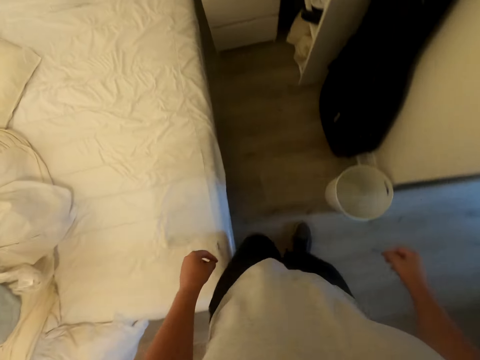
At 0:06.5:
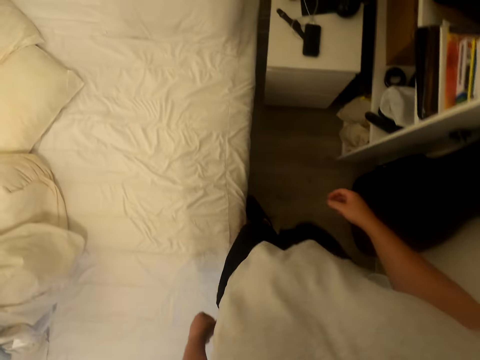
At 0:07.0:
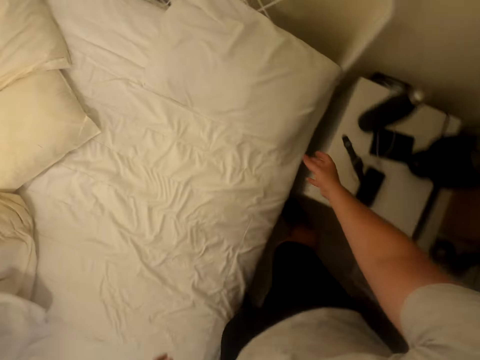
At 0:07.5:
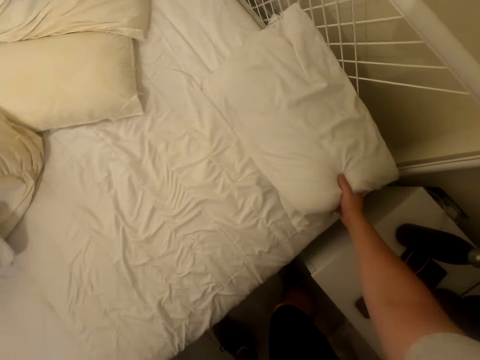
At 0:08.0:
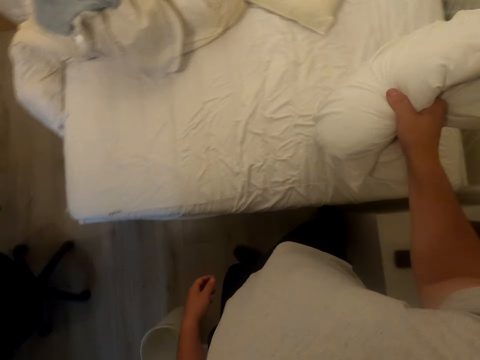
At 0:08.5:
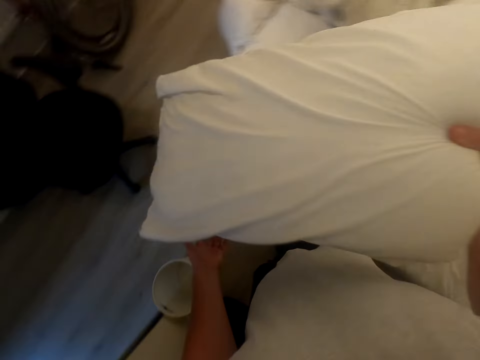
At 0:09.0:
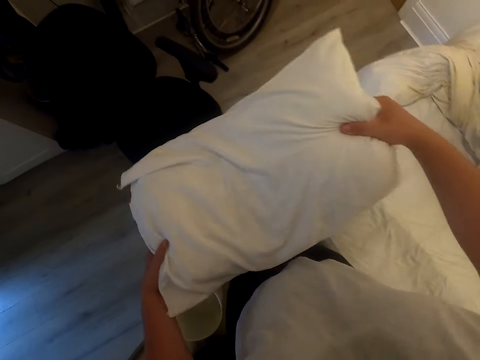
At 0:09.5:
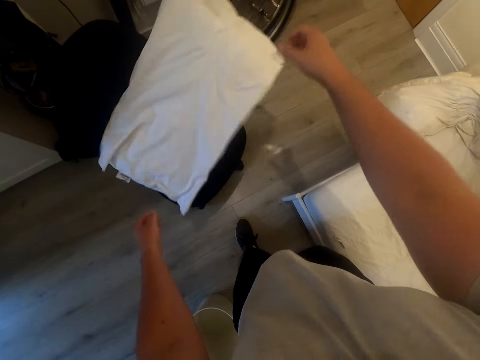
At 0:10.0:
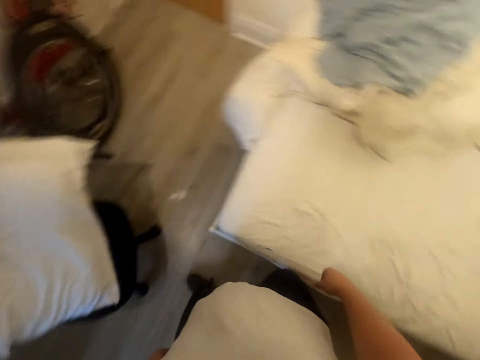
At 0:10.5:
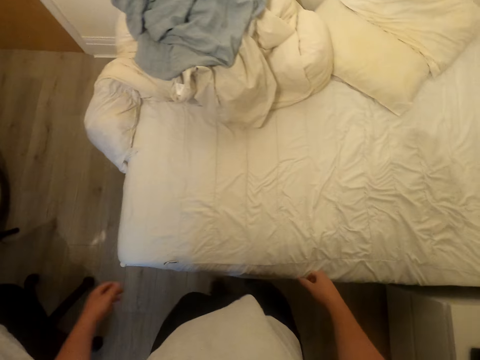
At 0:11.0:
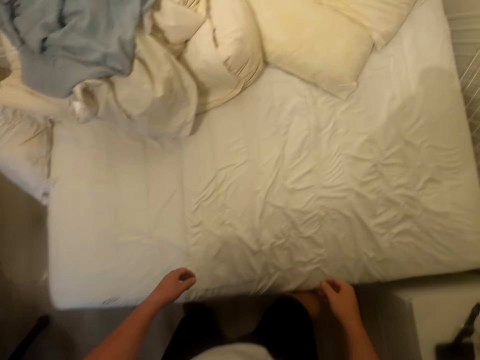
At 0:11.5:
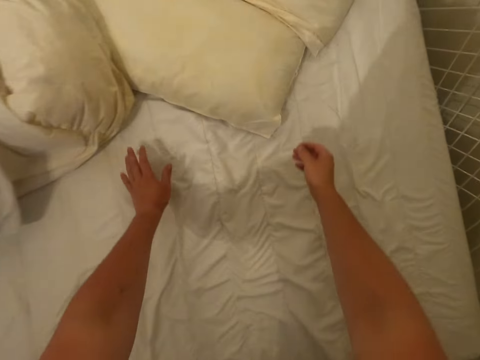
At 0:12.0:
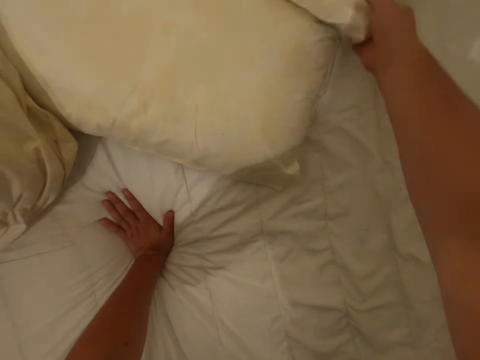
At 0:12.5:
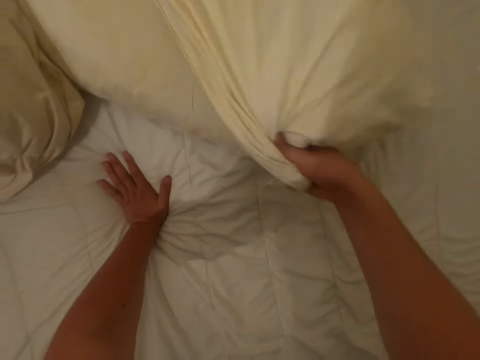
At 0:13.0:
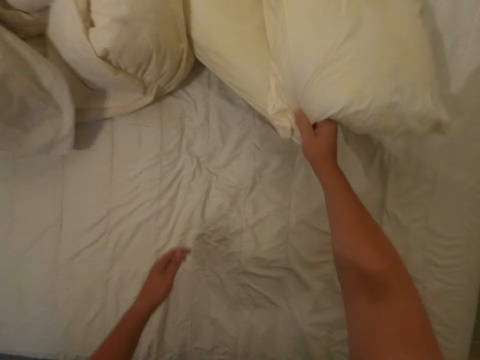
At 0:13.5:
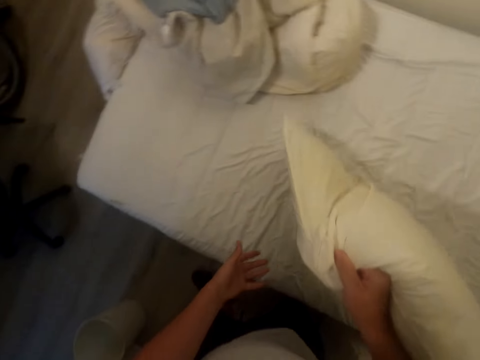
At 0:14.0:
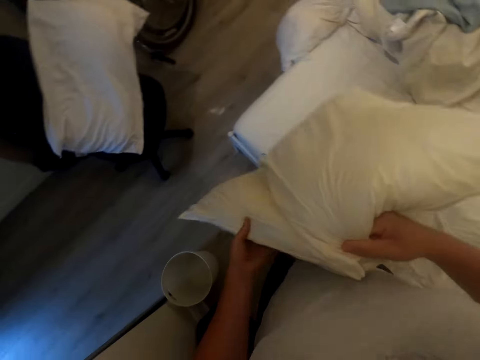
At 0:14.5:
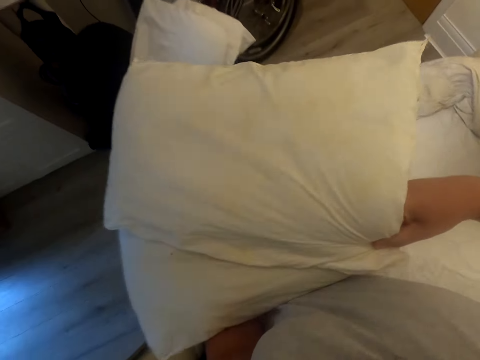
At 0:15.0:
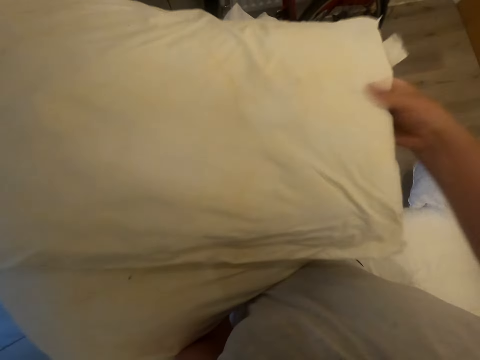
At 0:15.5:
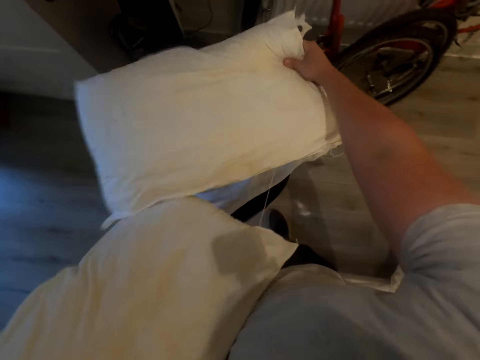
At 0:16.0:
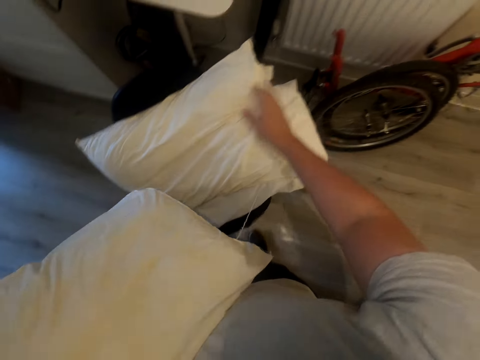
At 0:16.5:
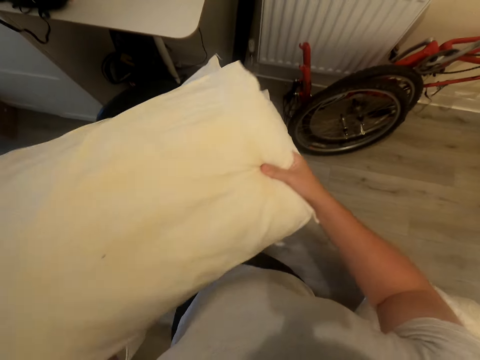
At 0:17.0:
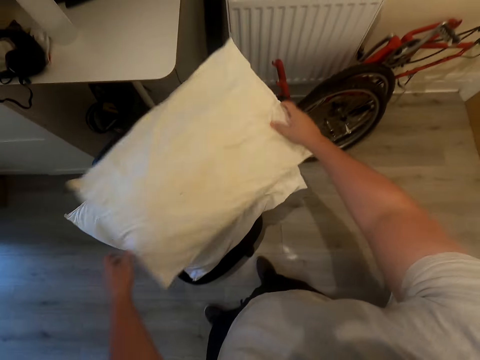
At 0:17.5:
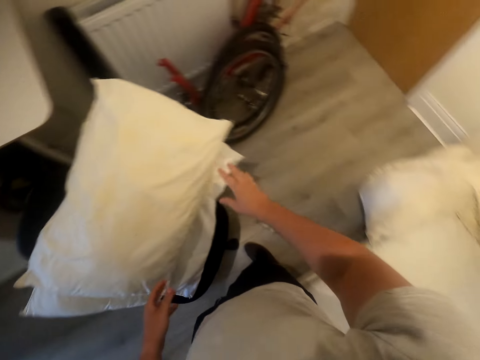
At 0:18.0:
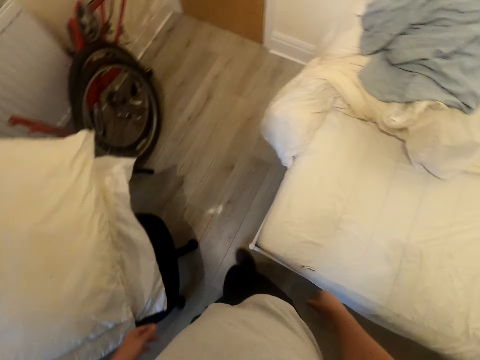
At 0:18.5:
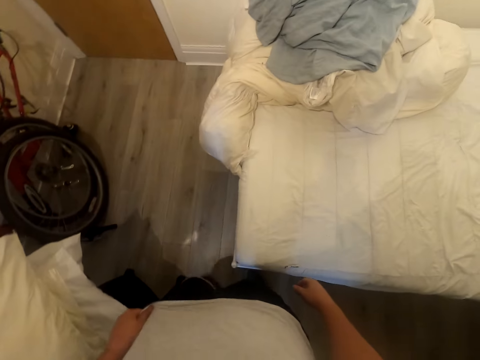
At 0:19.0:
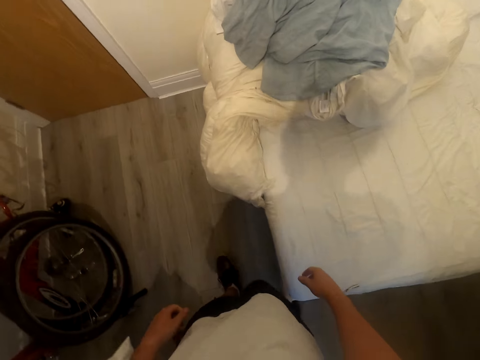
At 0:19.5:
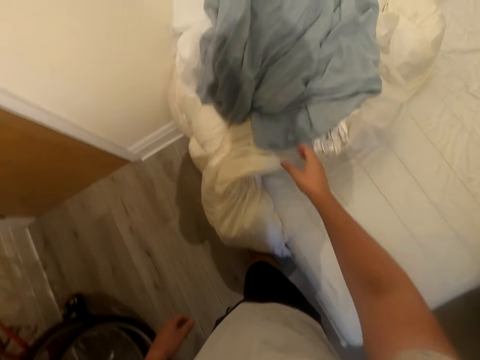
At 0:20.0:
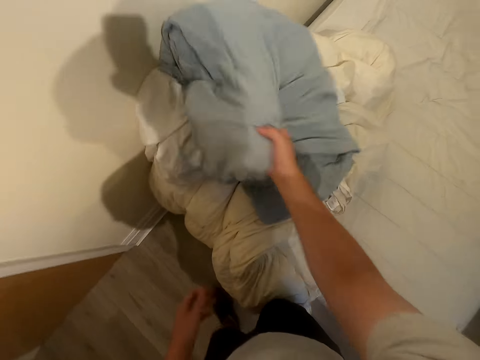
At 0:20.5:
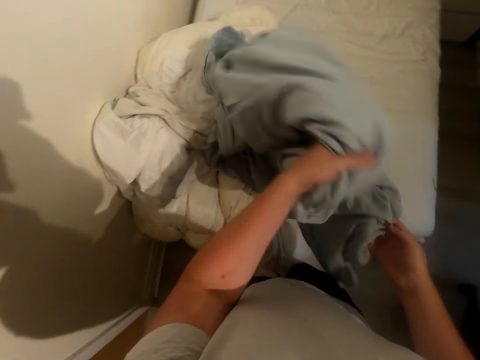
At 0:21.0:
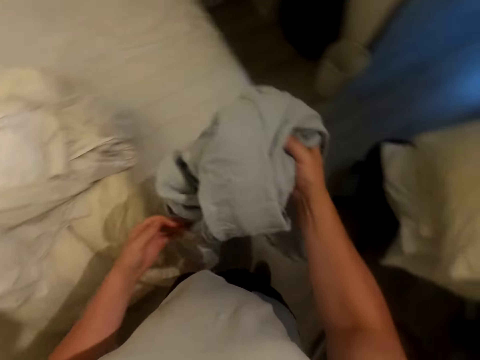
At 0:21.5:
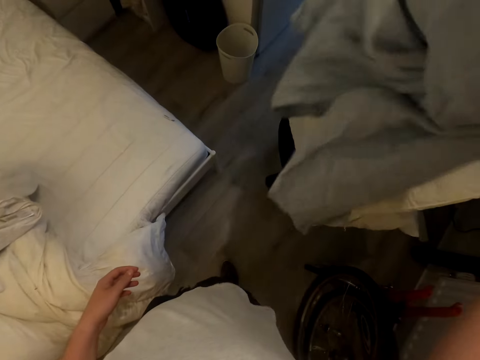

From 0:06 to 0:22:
The camera wearer walks beside the bed in the bedroom. They pick up a pillow. They turn around. They put the pillow on the chair. They turn around. They move beside the bed. They take a pillow. They put the pillow on the chair. They take another pillow. They put the pillow on the chair. They turn around. They move beside the bed in the bedroom. They pick up a duvet cover.

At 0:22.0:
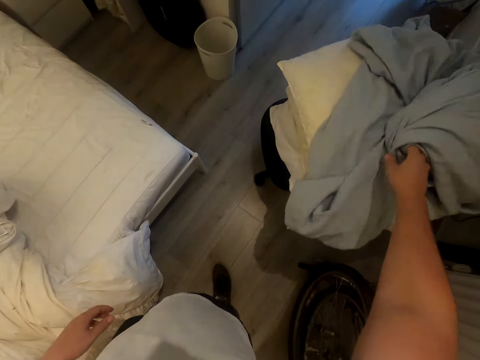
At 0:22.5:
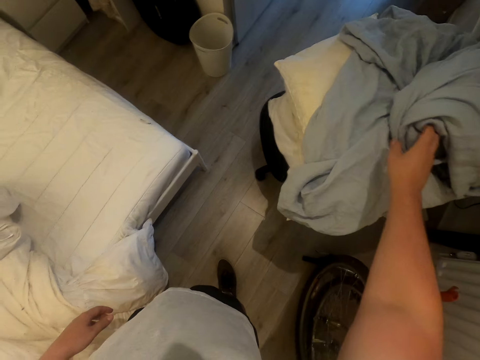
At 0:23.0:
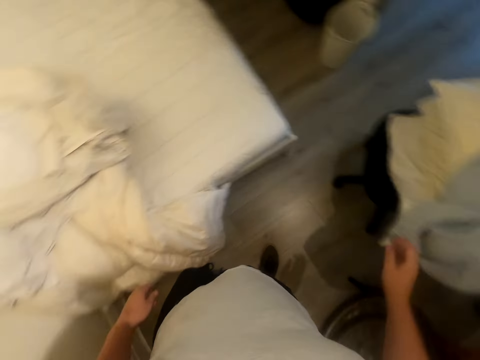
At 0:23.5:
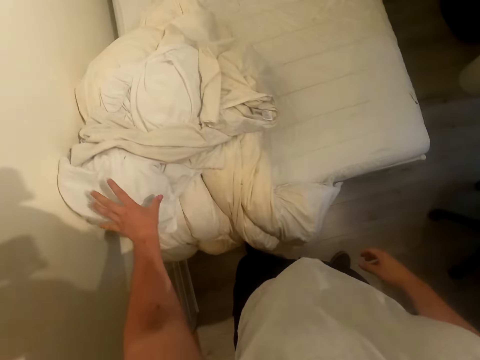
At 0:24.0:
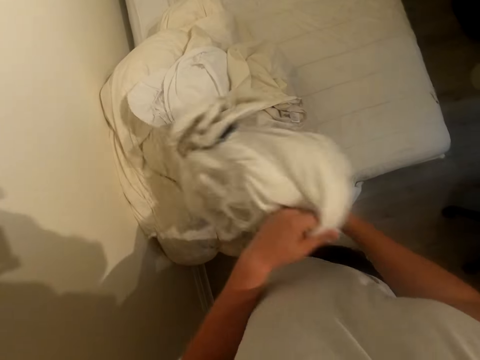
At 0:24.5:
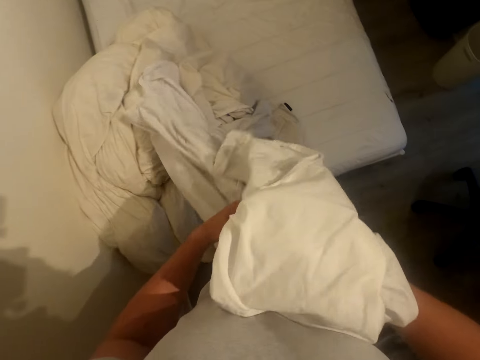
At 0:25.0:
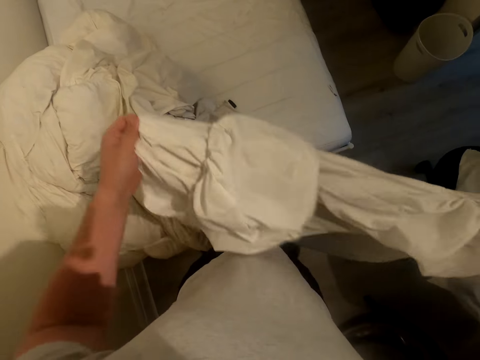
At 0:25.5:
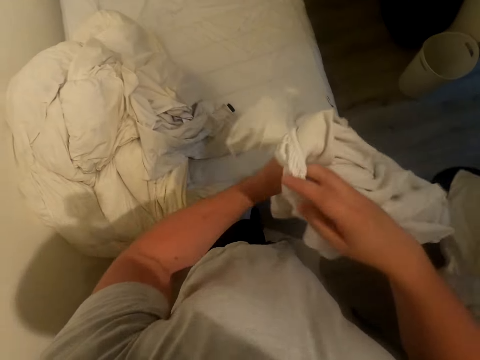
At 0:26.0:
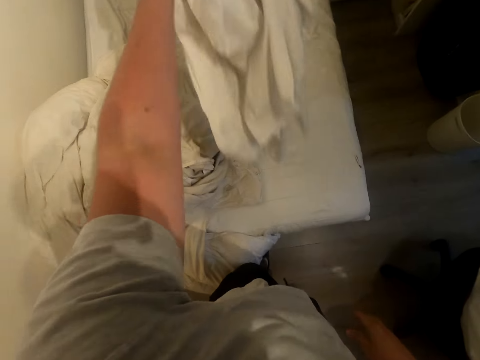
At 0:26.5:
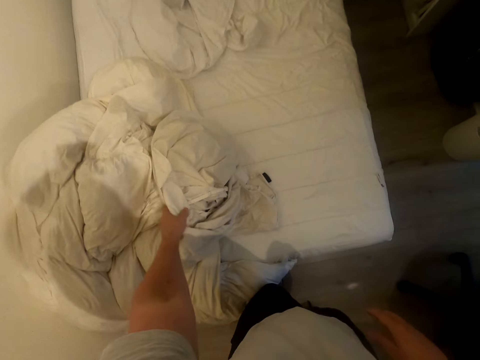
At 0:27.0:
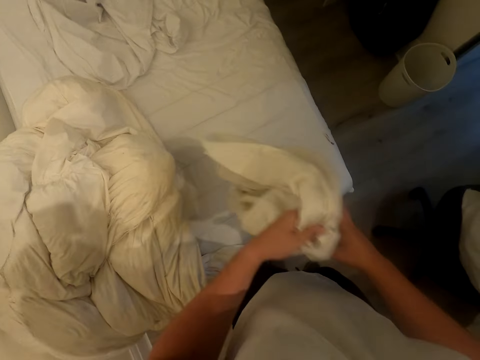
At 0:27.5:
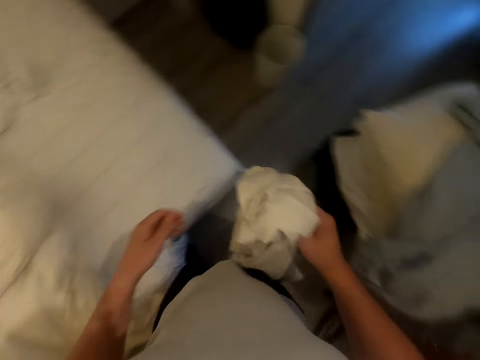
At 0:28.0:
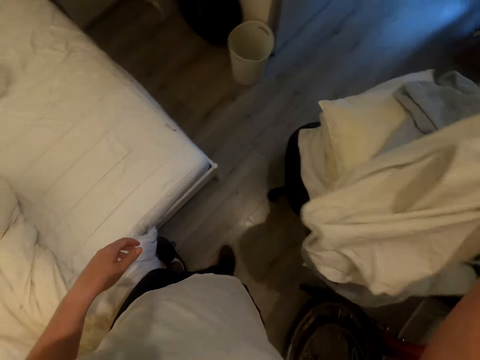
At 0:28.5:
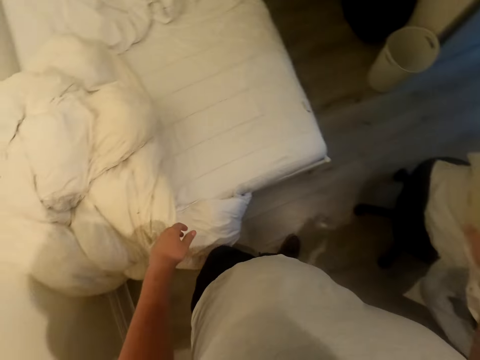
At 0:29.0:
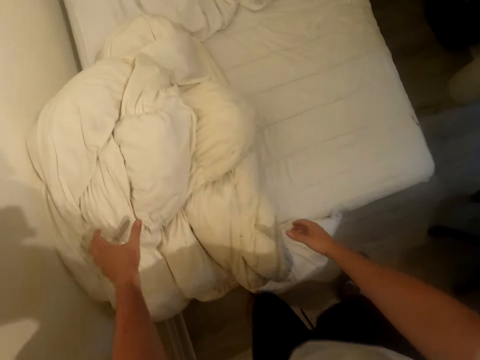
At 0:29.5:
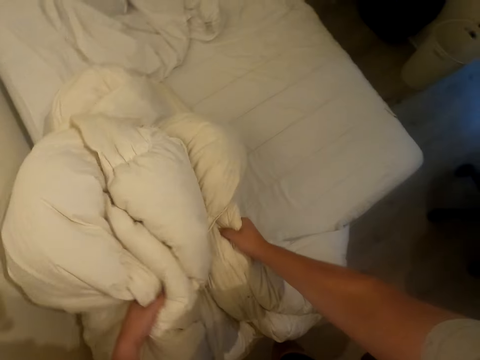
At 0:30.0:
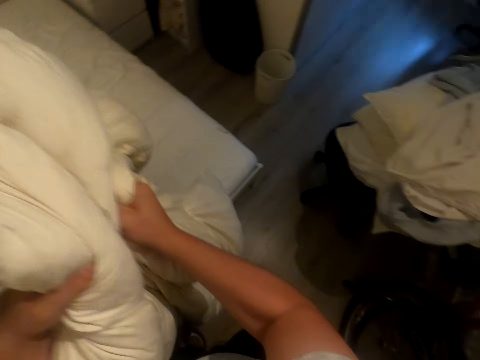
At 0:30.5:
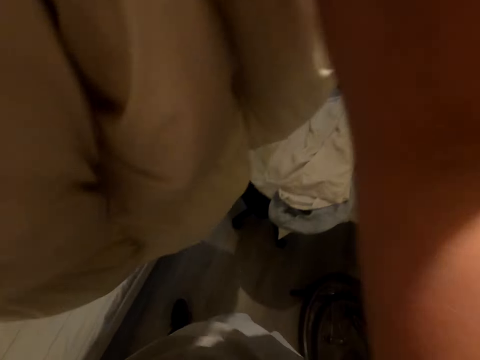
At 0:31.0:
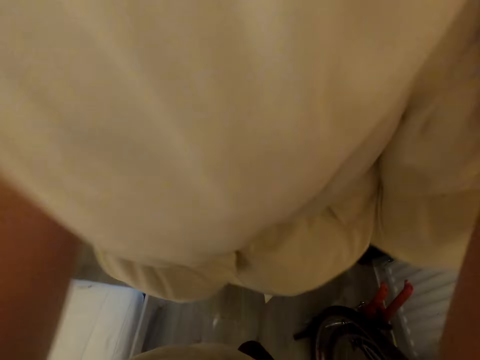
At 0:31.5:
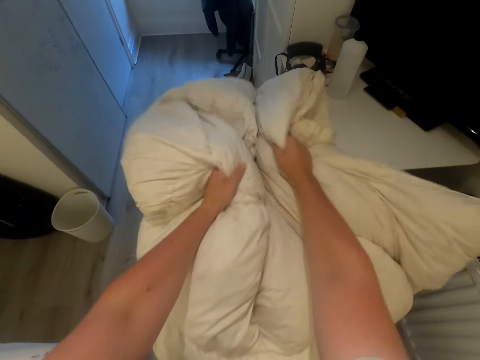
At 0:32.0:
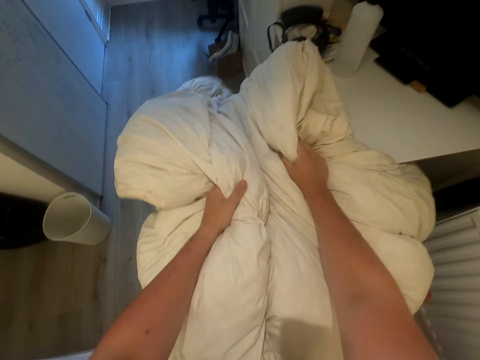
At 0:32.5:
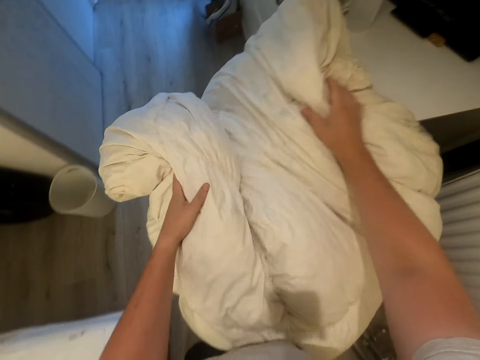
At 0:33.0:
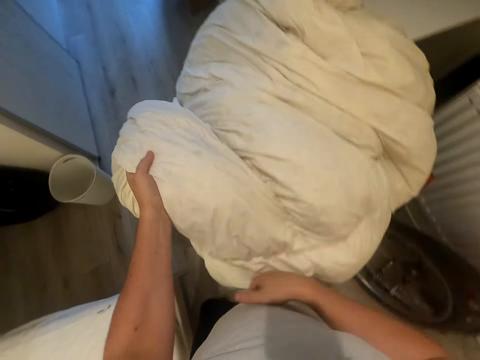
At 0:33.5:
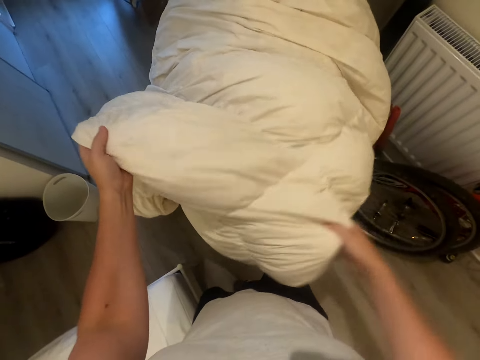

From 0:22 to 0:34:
The camera wearer puts the duvet cover on the pillows on the chair. They take a bed cover. They put the bed cover on the bed. They take the bed cover. They put the bed cover on the chair. They lift a duvet. They put the duvet on the chair.
